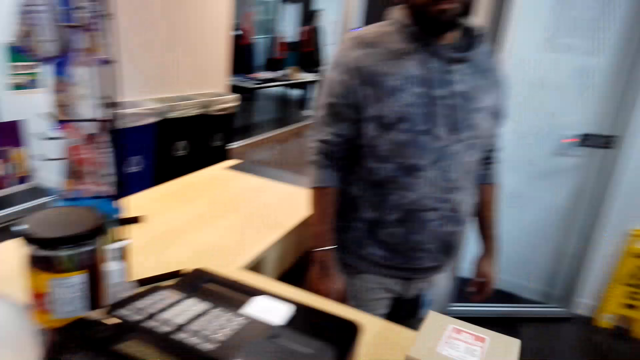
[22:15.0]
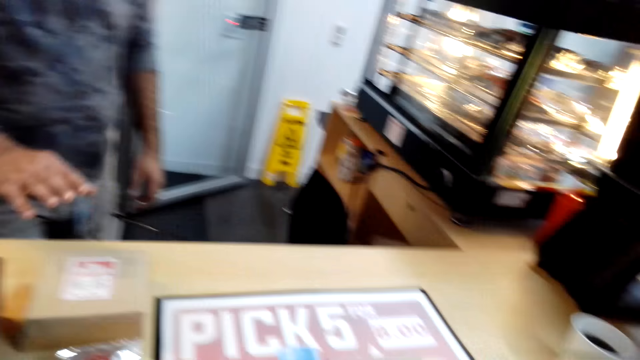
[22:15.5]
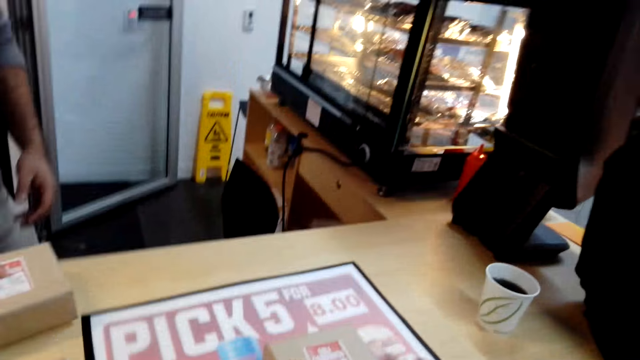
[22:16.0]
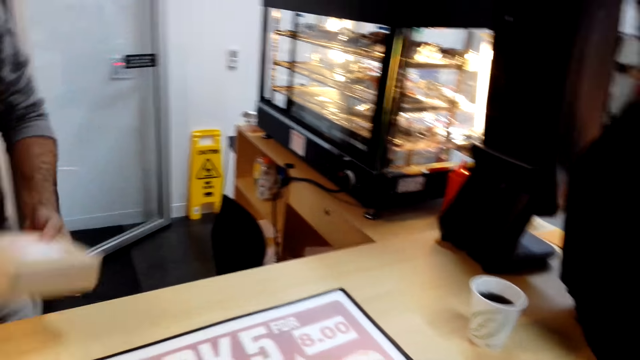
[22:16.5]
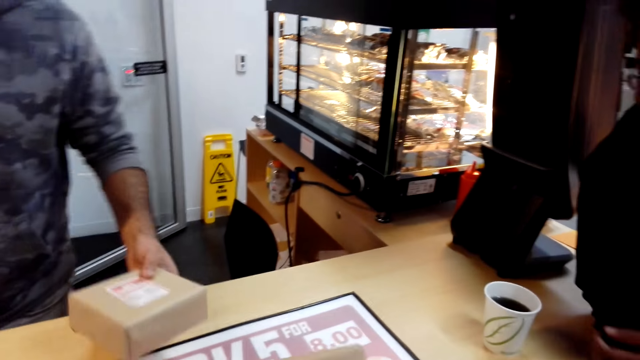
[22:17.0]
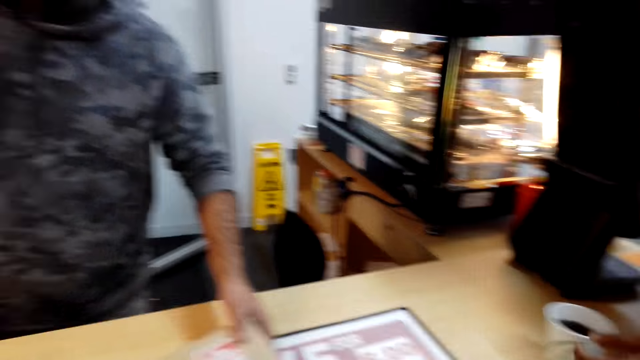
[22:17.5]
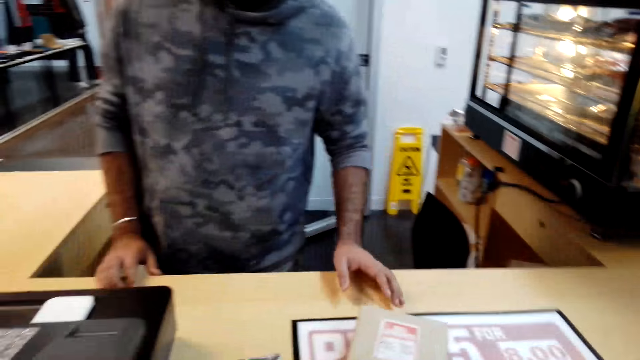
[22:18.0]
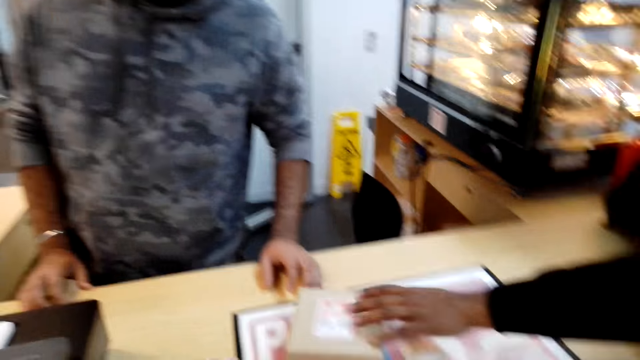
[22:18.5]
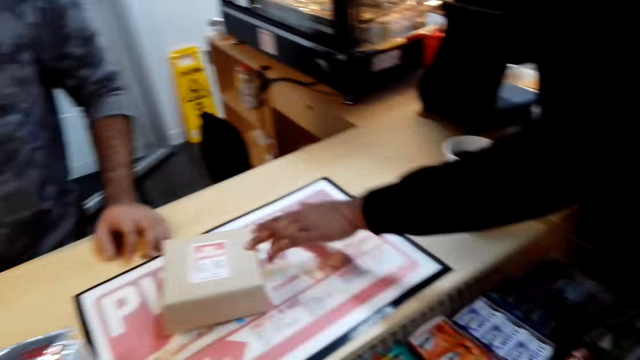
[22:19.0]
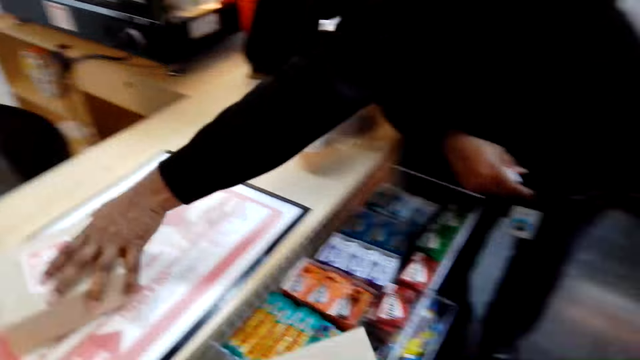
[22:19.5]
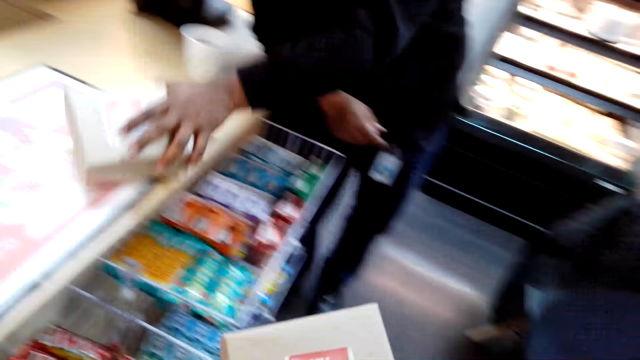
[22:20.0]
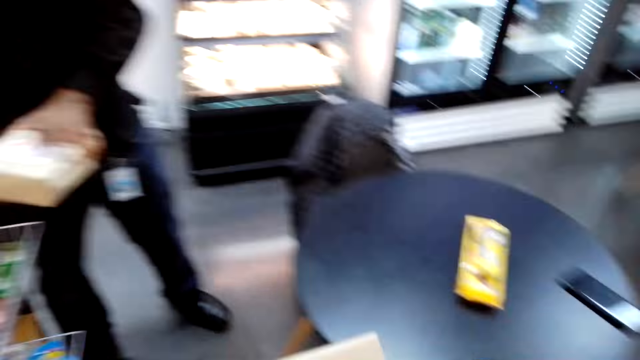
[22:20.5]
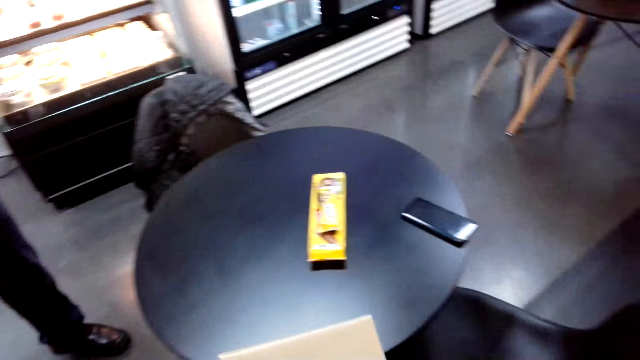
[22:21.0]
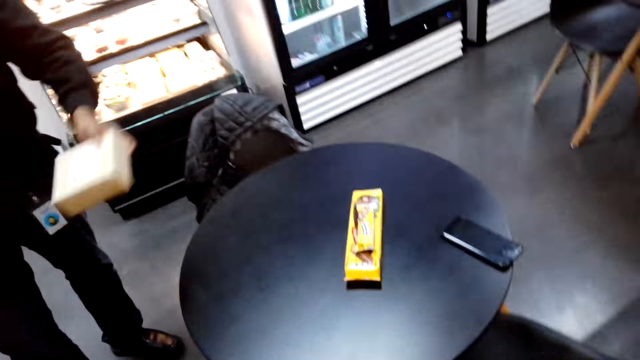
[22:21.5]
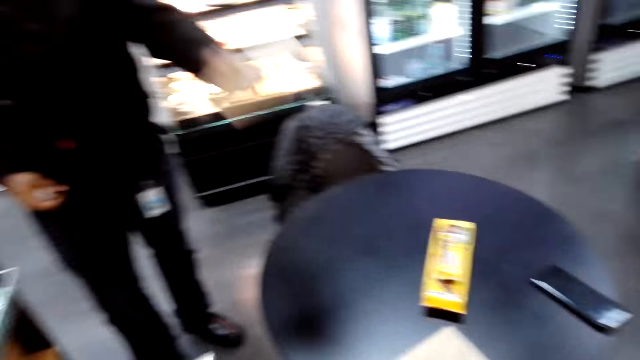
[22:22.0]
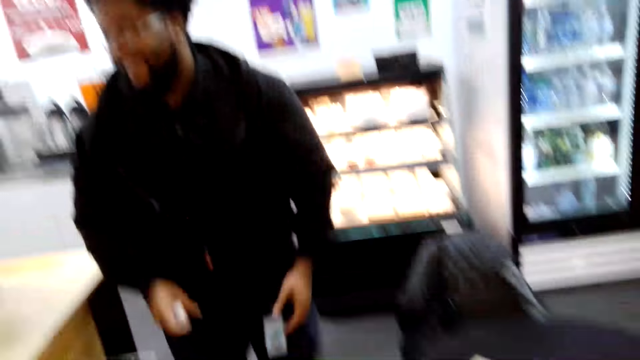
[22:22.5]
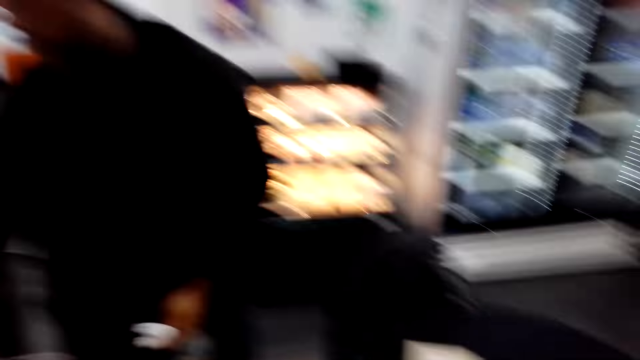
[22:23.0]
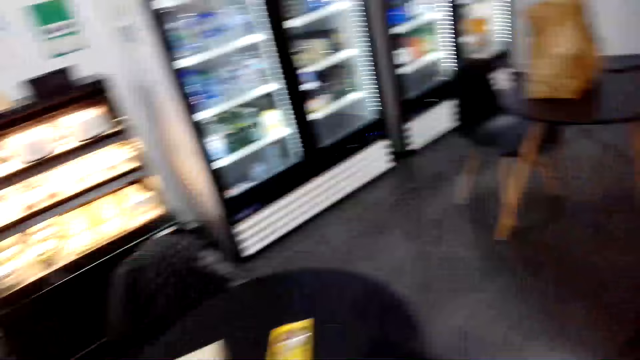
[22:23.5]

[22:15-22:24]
The camera wearer looks around. A man puts a wrapping on the counter. Another man takes the wrapping. The other man drops the wrapping.

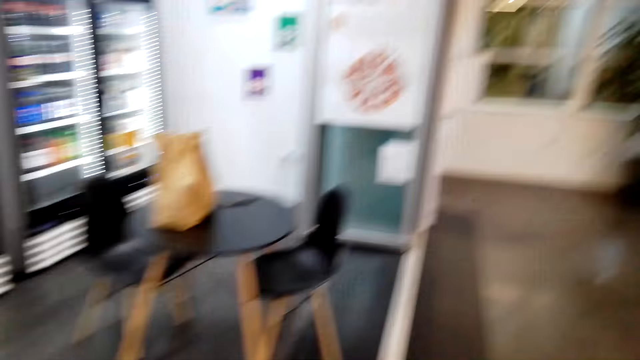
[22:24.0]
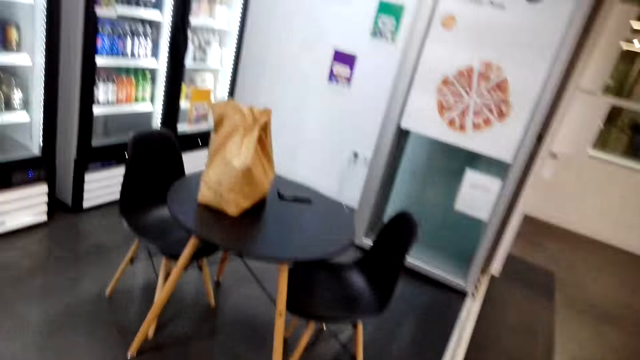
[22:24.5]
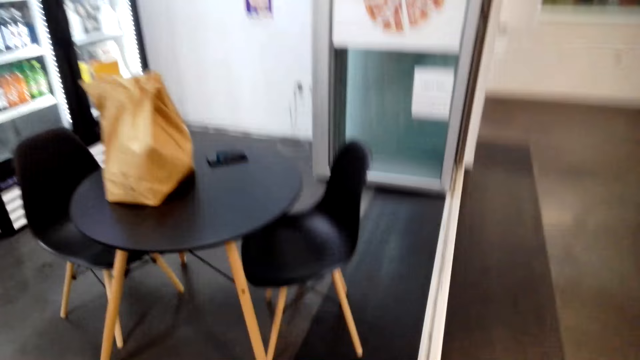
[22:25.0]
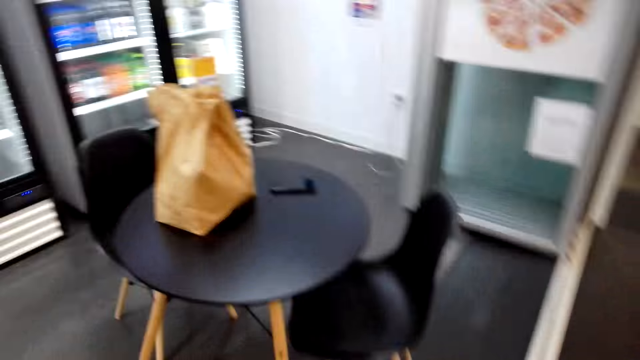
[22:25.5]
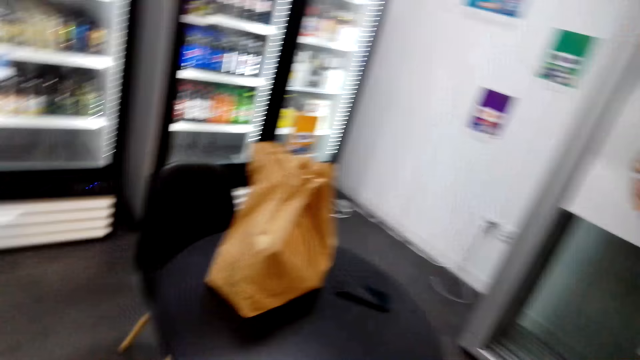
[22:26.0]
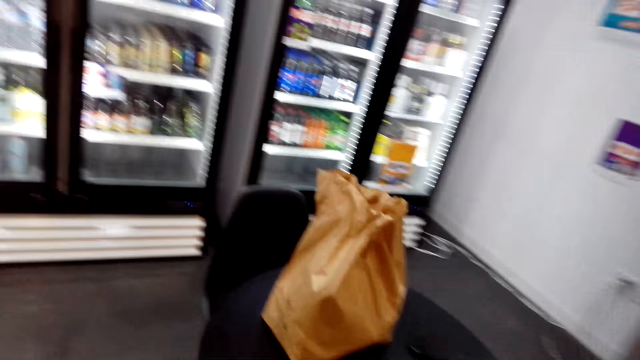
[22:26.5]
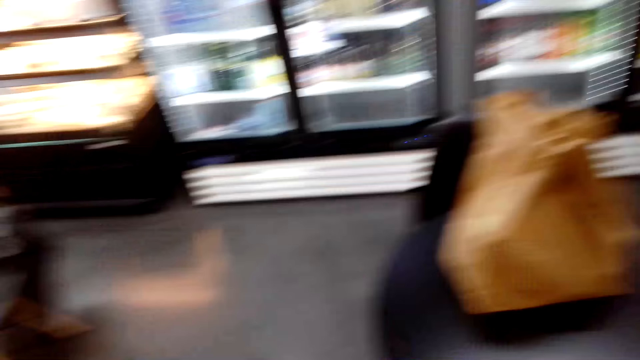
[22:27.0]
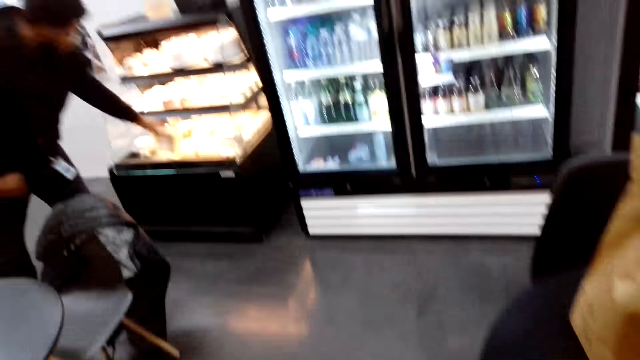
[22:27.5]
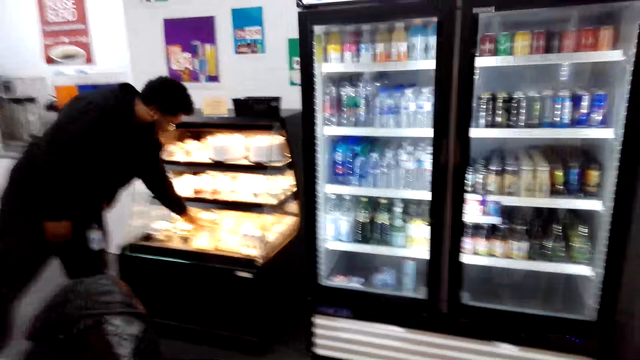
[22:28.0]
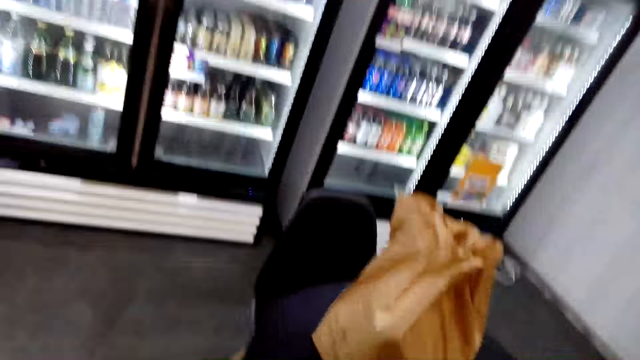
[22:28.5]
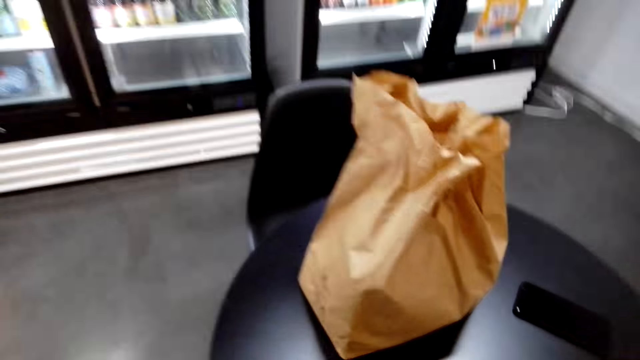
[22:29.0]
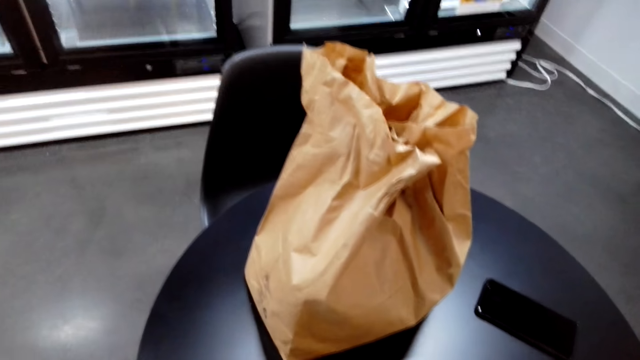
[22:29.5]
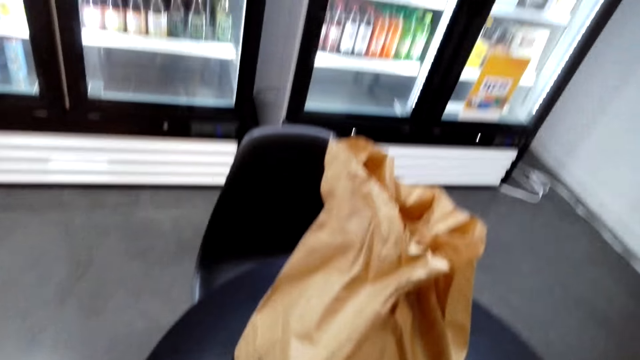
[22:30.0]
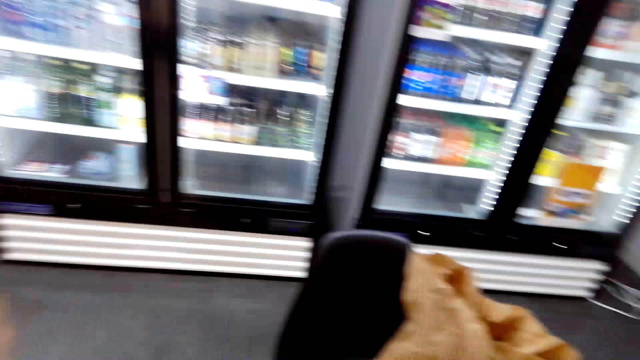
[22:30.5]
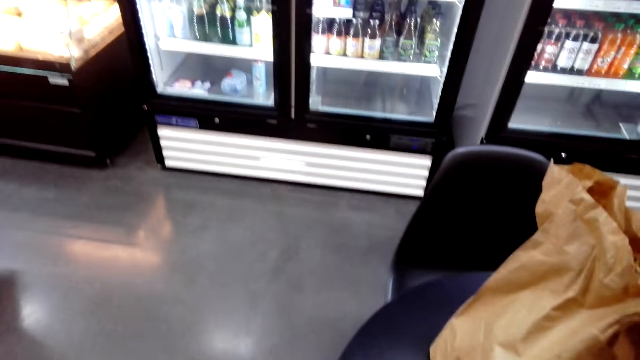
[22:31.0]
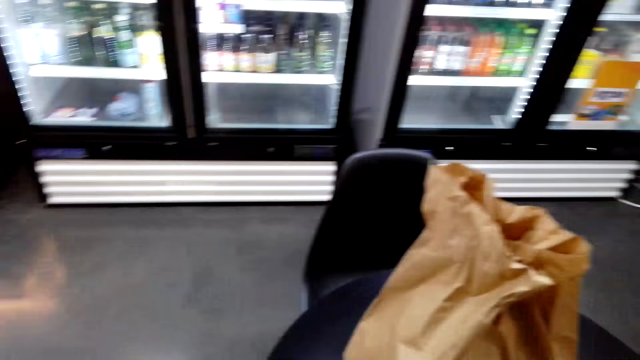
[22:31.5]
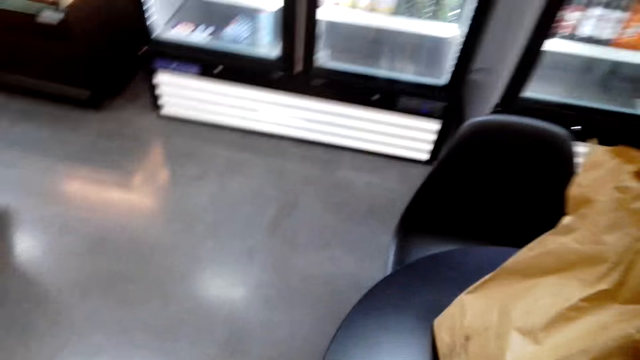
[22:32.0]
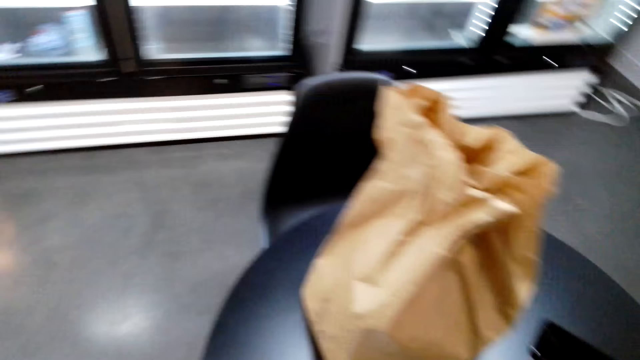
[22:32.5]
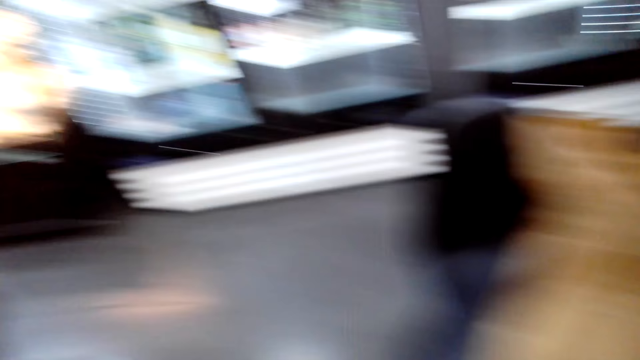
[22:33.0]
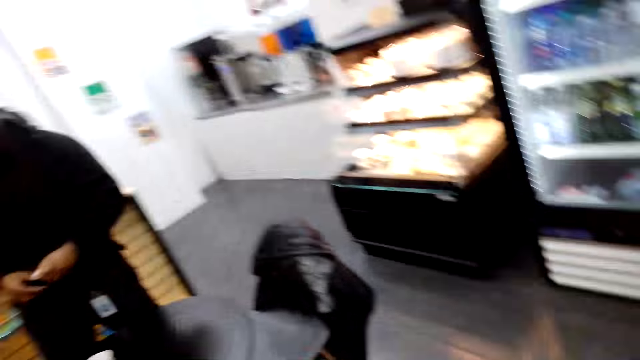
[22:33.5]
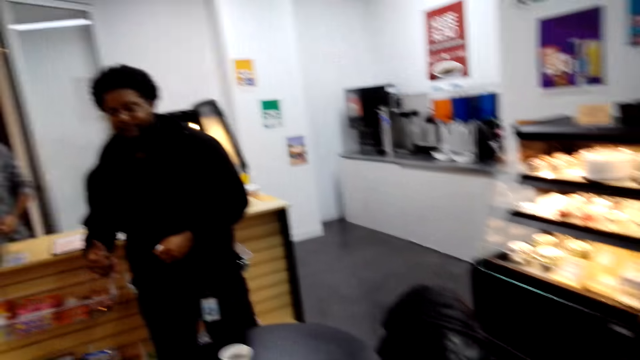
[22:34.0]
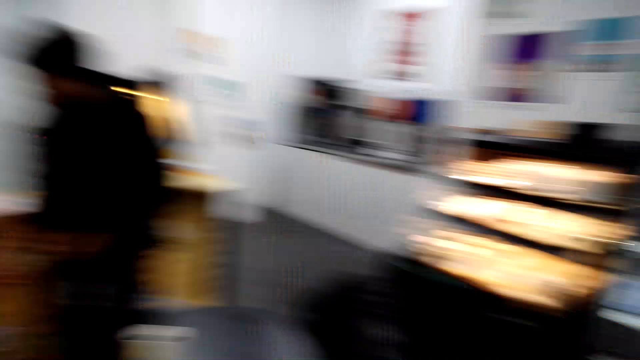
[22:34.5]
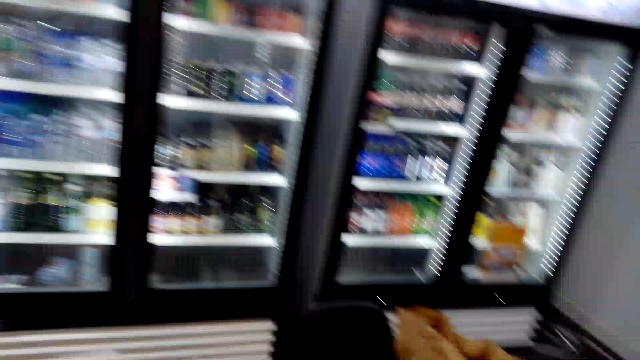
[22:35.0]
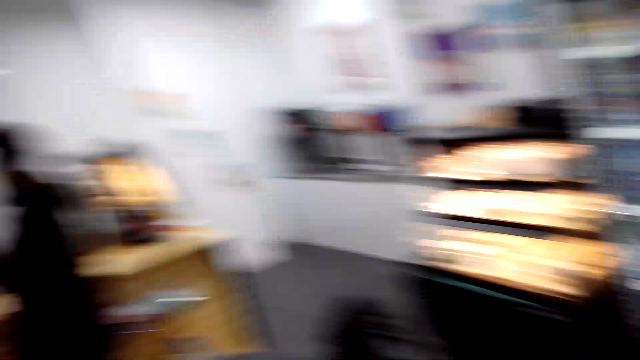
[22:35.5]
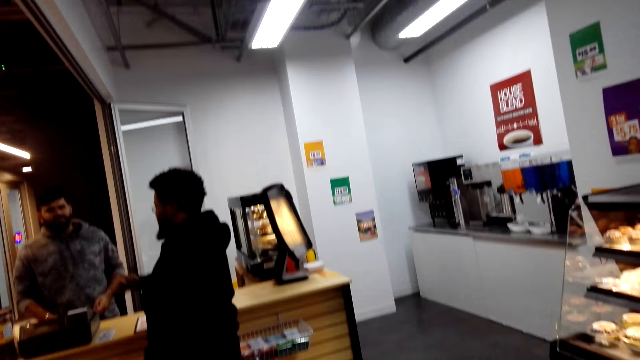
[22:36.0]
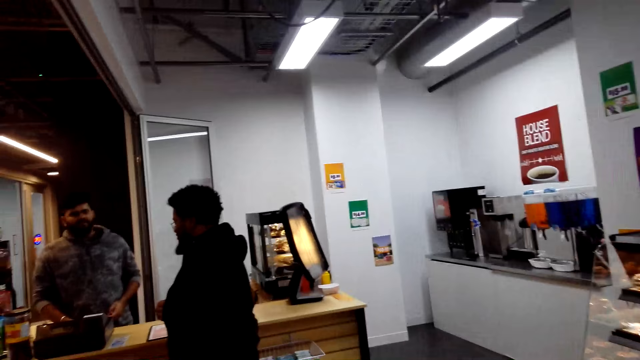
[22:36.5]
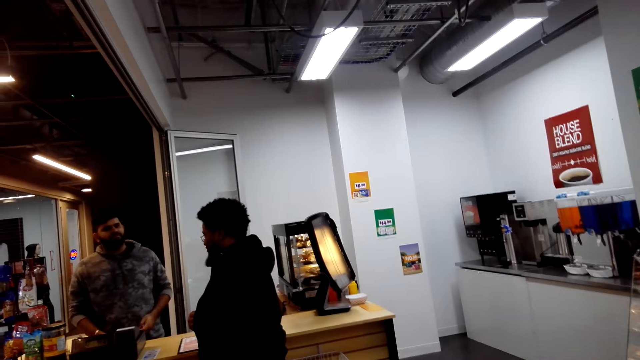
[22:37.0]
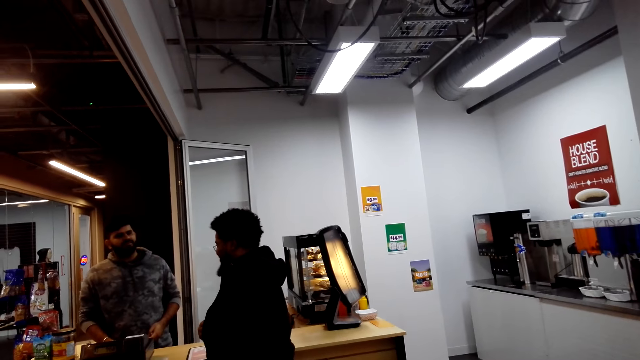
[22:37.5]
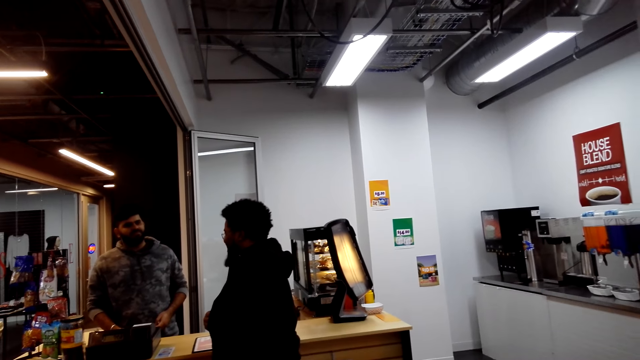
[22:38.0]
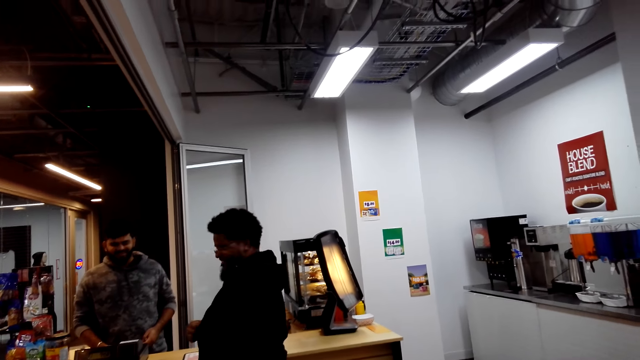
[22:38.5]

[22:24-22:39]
The camera wearer walks in the building. A person interacts with the camera wearer. The camera wearer sits at a table. A man takes another food wrapping. The camera wearer looks around. They interact with the person. The man interacts with another man.
